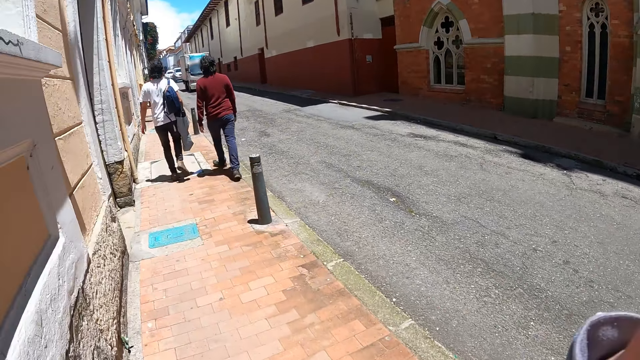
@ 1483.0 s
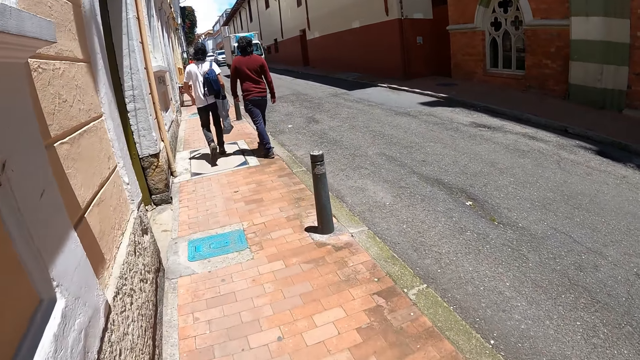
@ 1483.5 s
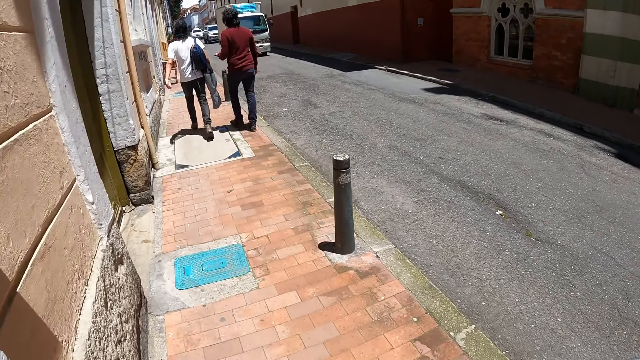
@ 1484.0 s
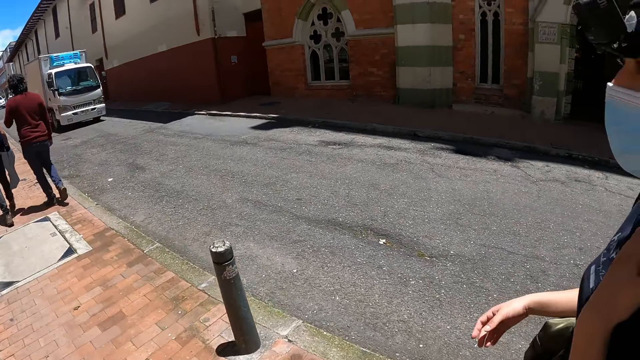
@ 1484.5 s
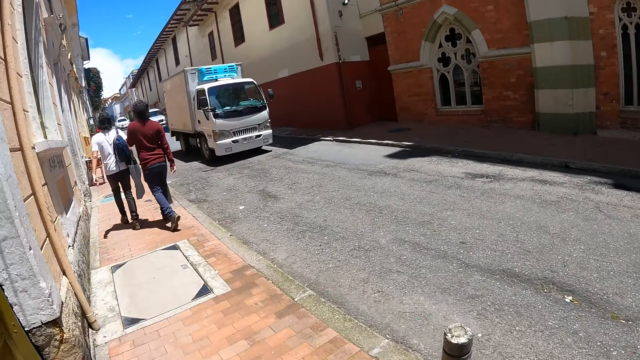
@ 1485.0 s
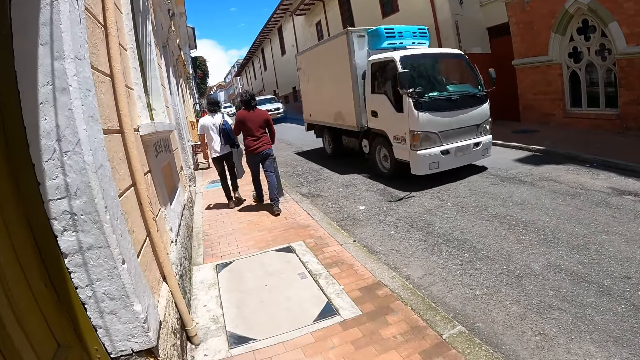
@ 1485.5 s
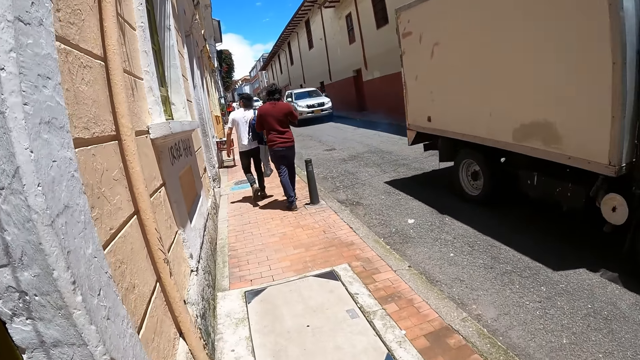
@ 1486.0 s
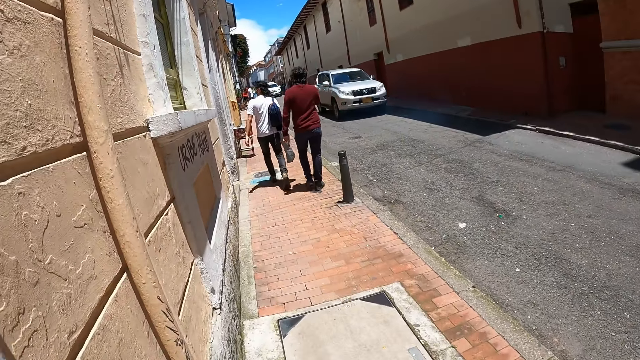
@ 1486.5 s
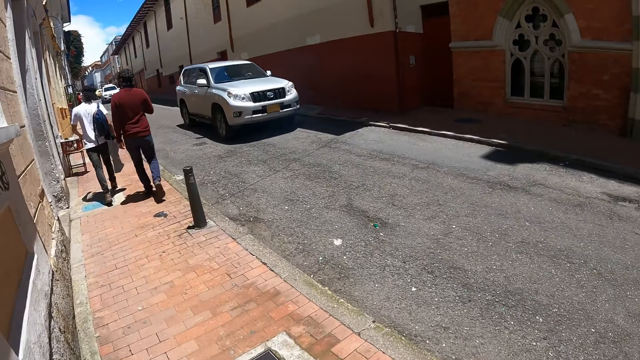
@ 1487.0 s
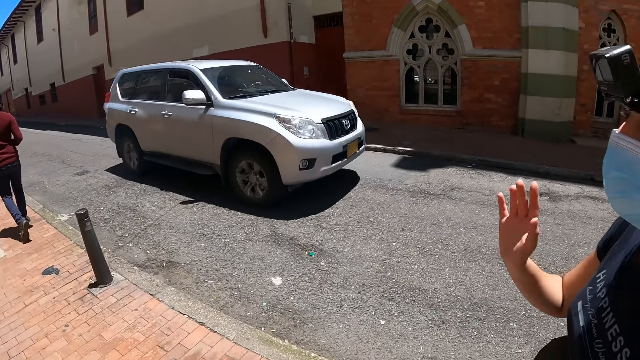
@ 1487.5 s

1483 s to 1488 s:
The camera wearer raises the hand.

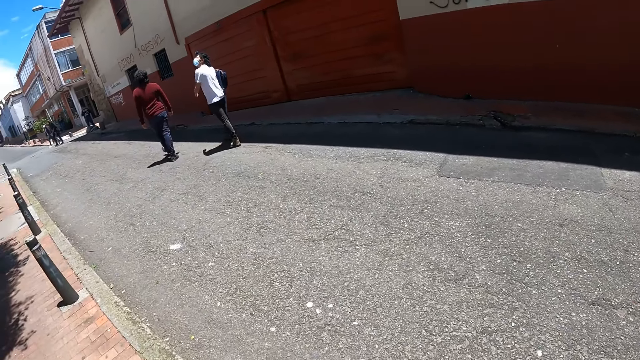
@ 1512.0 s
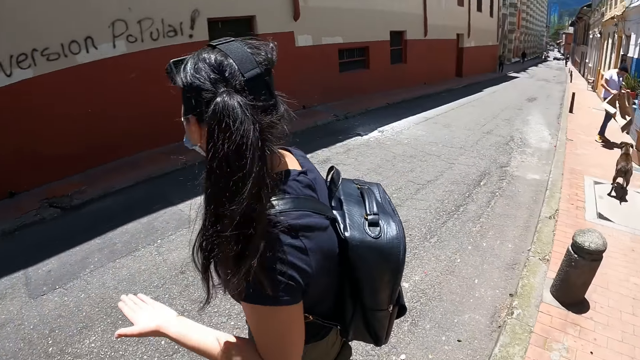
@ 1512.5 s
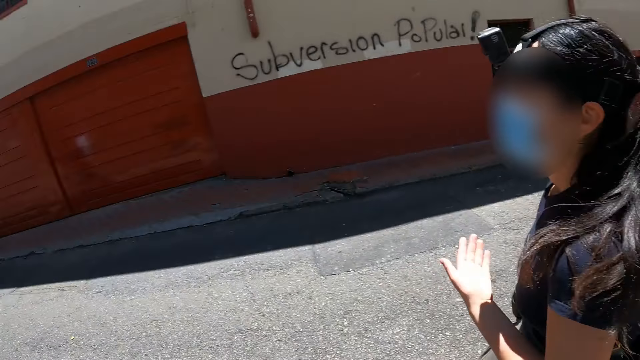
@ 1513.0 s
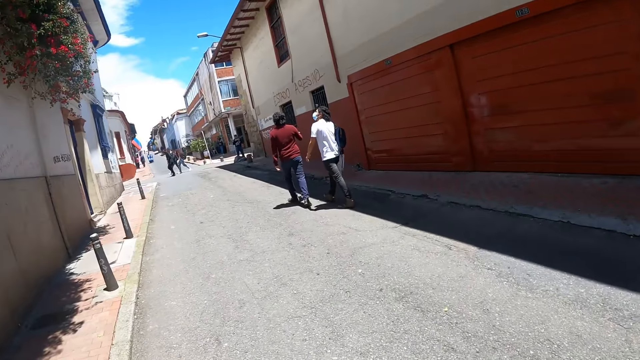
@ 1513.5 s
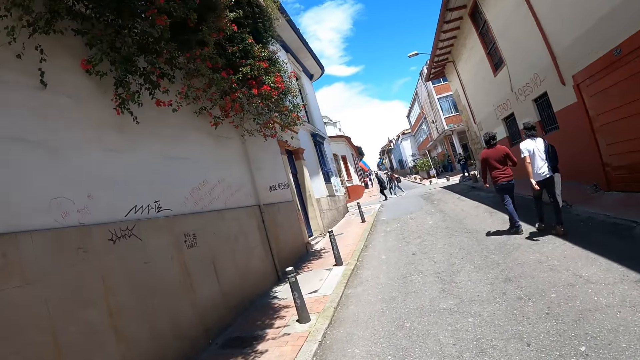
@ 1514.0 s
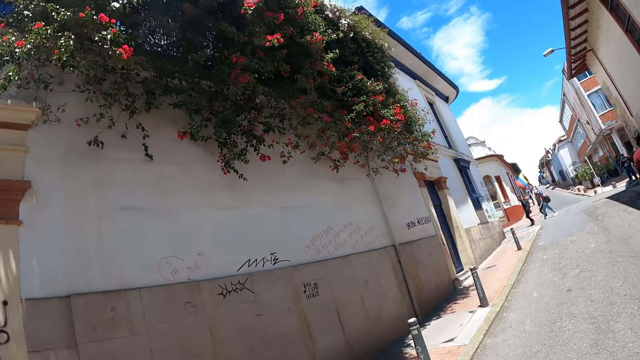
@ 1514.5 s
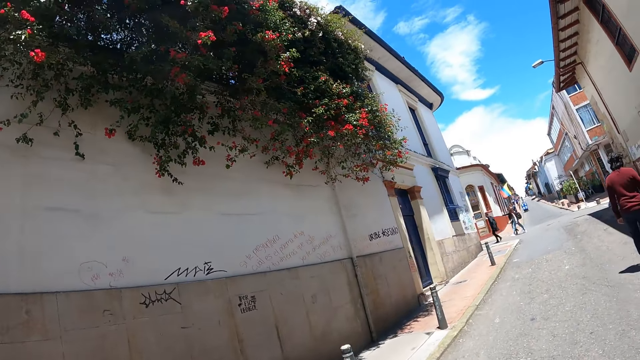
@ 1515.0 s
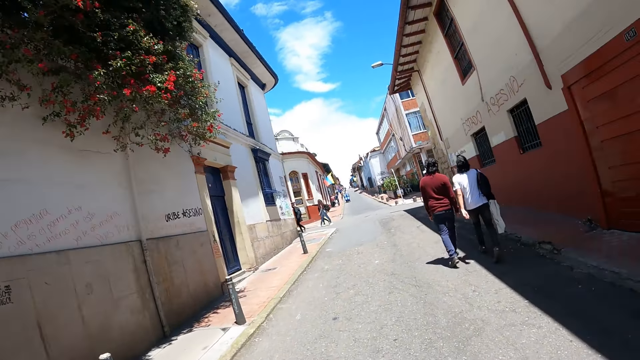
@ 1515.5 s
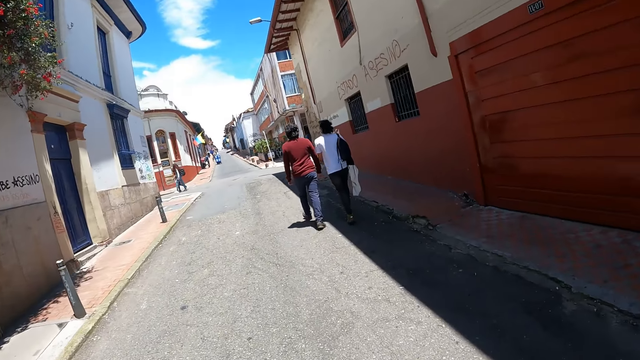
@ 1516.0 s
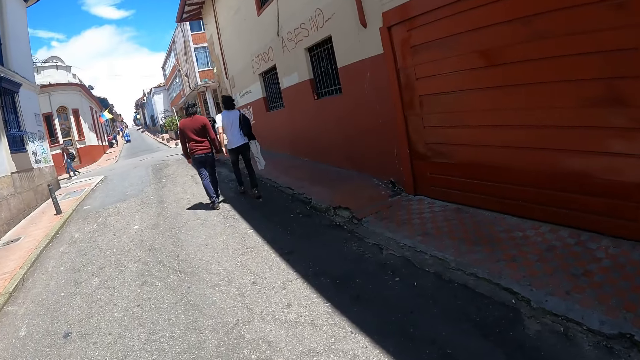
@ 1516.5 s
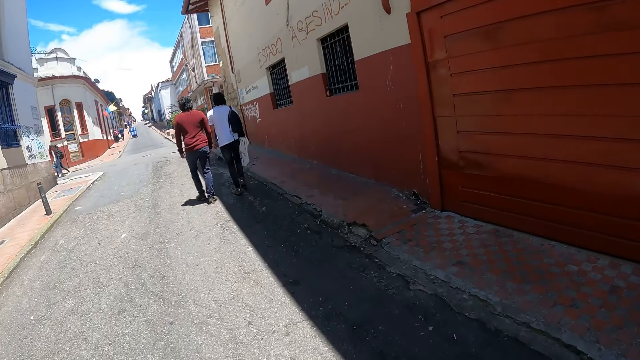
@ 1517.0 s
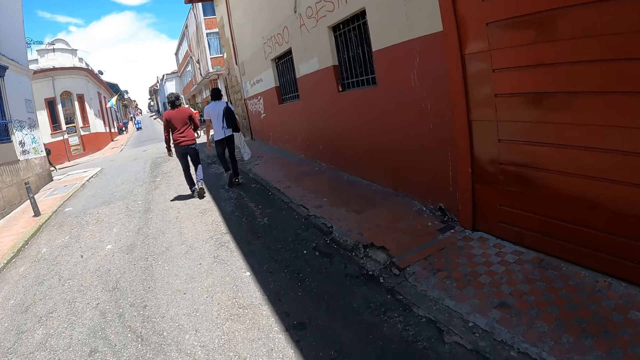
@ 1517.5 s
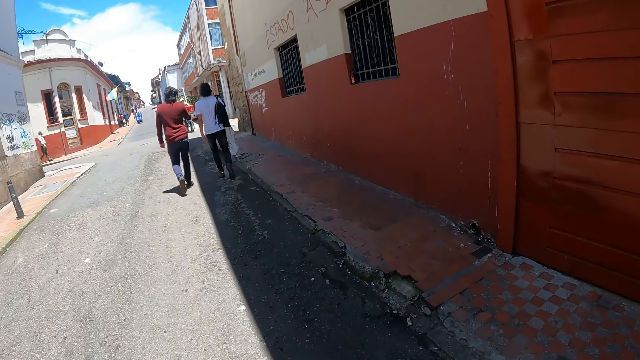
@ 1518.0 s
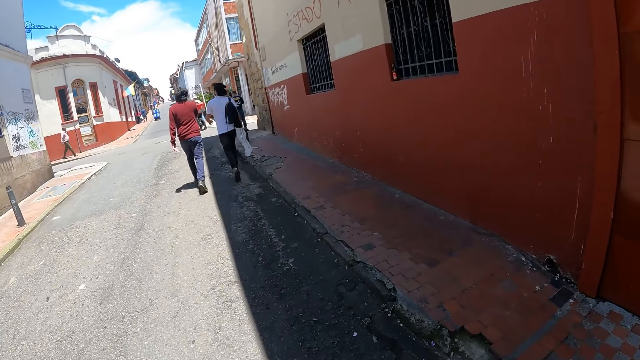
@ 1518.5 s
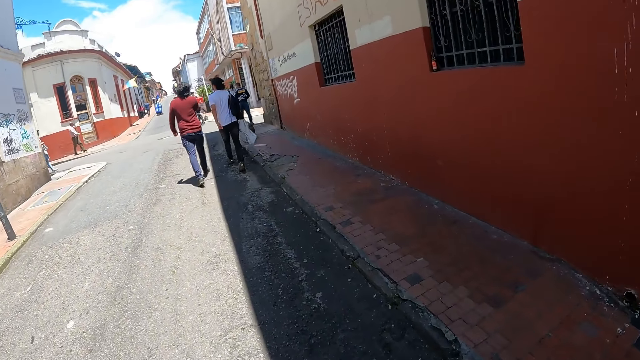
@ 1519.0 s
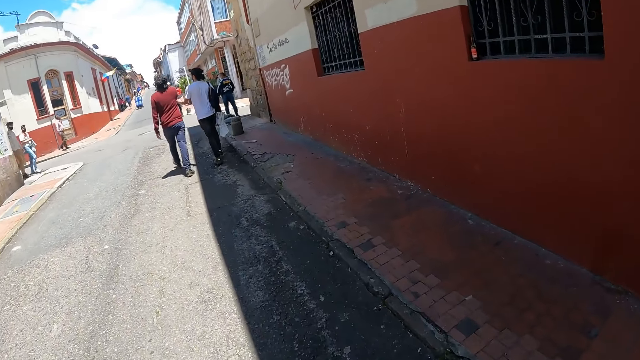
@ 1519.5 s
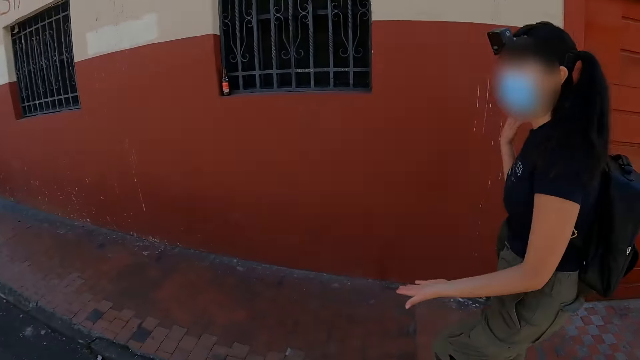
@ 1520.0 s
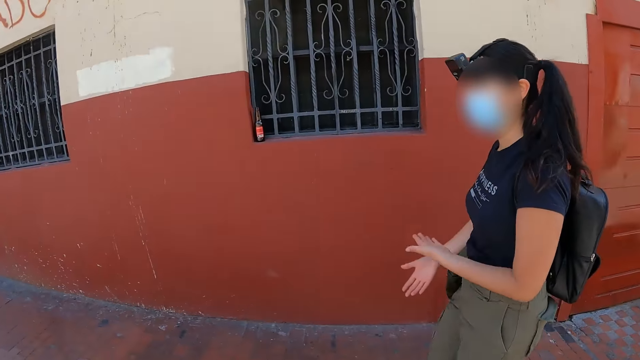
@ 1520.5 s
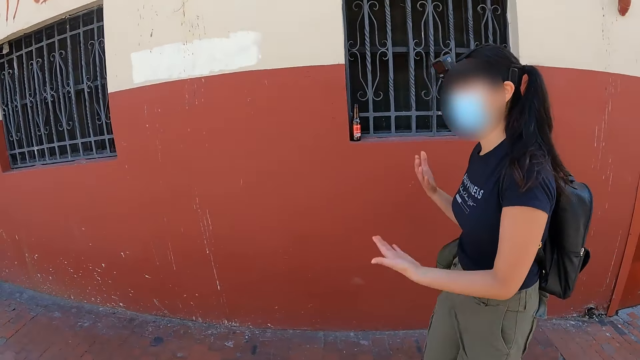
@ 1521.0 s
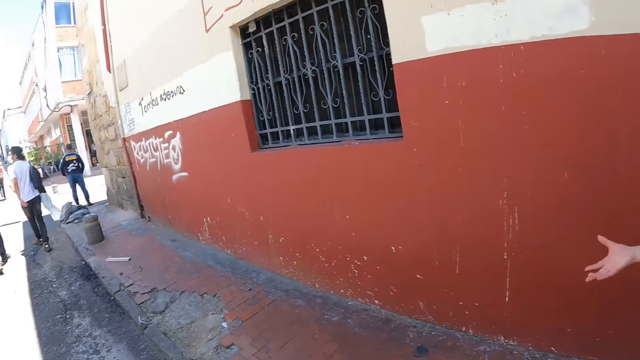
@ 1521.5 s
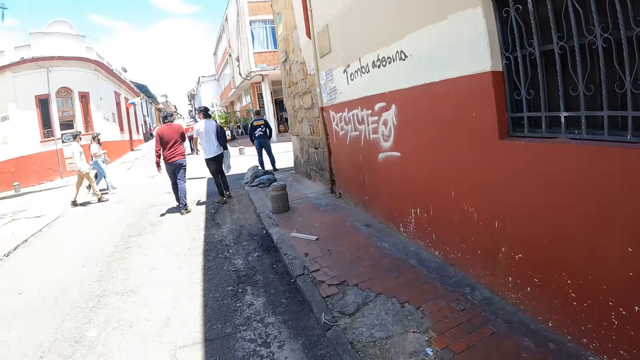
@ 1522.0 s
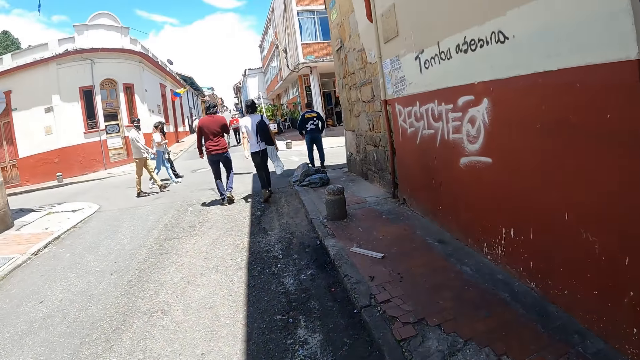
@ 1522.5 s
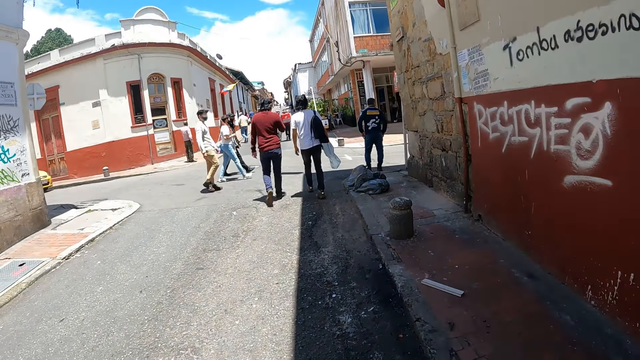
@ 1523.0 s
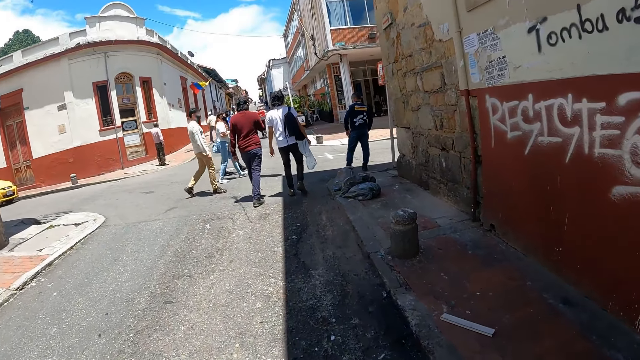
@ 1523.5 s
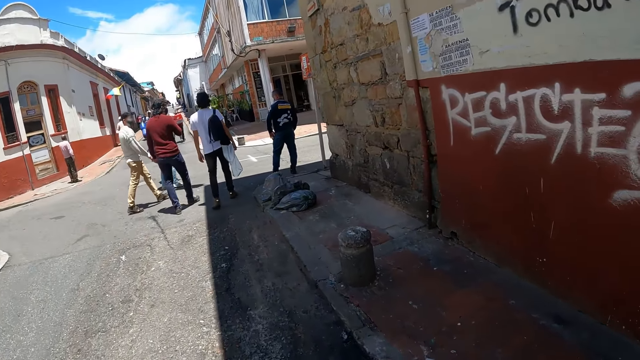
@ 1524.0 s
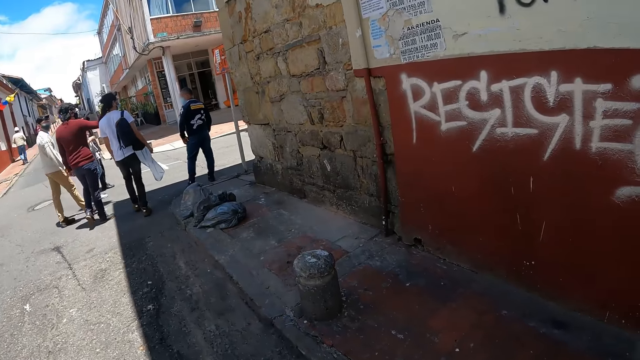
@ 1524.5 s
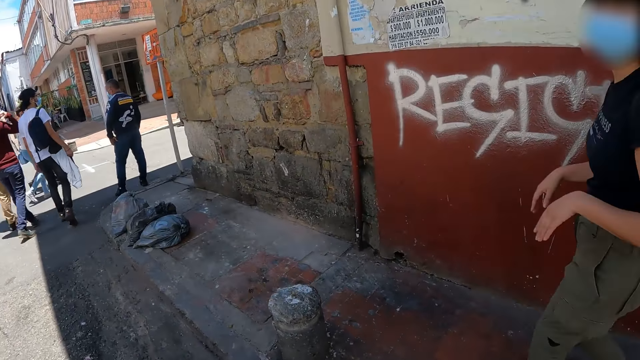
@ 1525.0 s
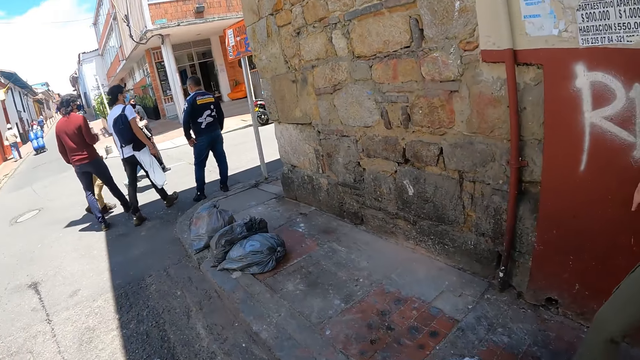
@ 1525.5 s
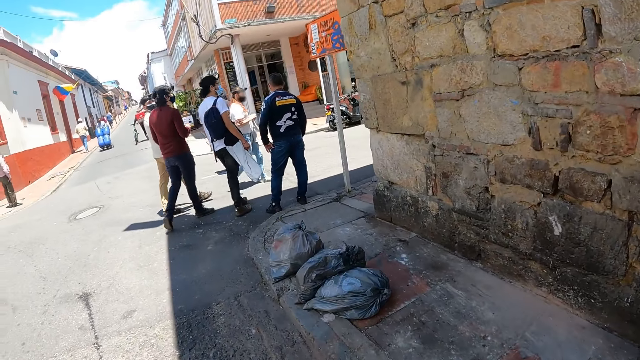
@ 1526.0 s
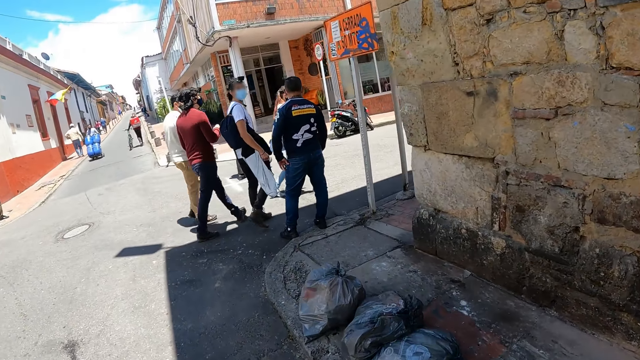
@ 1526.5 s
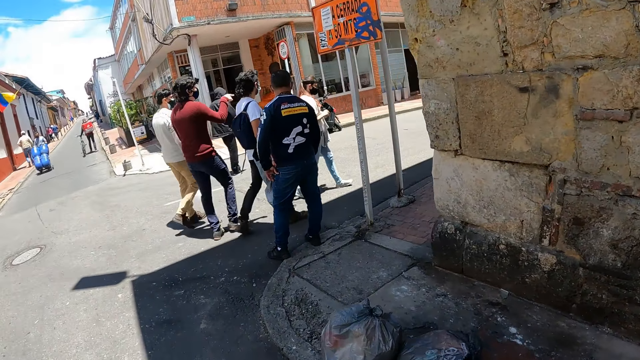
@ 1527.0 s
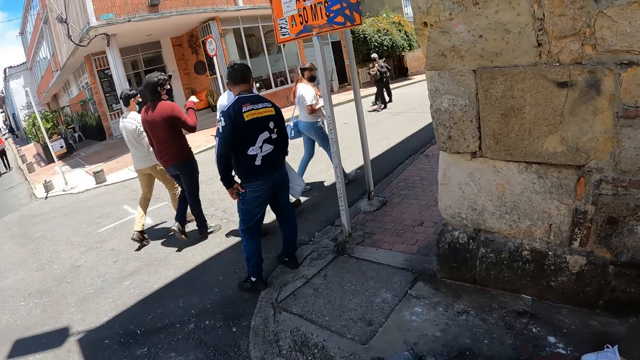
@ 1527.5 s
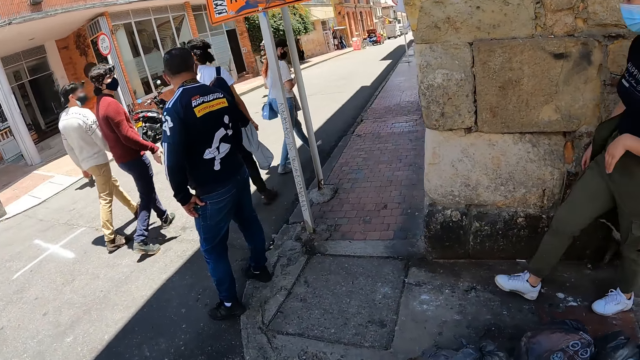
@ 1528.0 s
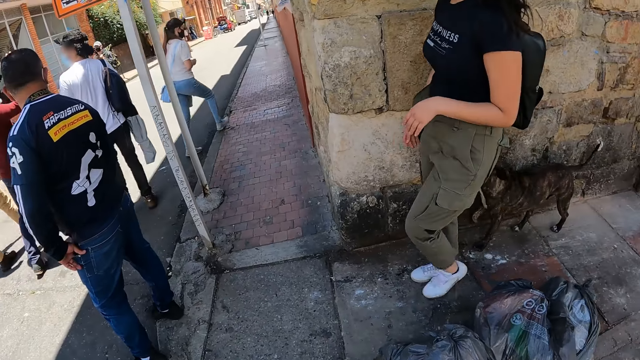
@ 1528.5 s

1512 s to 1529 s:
The camera wearer crosses the road. They interact with a woman. They look at the woman.
